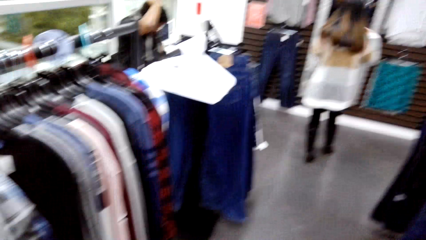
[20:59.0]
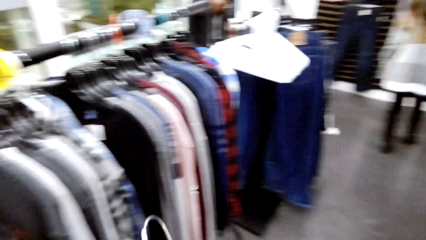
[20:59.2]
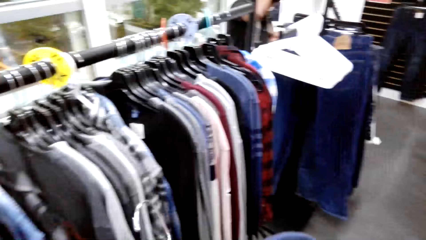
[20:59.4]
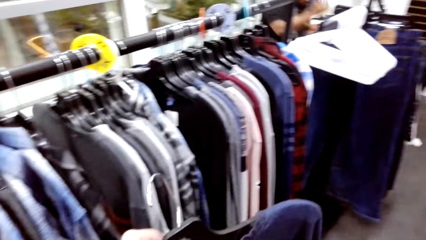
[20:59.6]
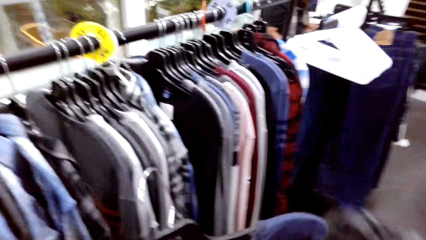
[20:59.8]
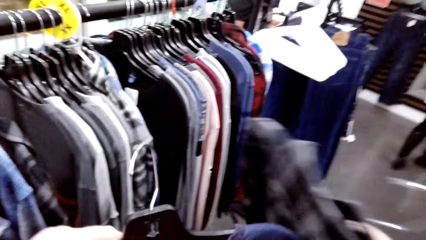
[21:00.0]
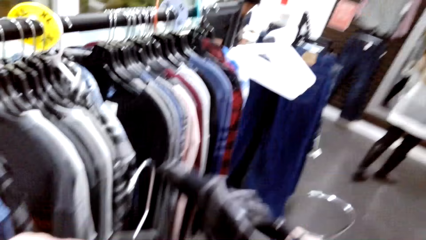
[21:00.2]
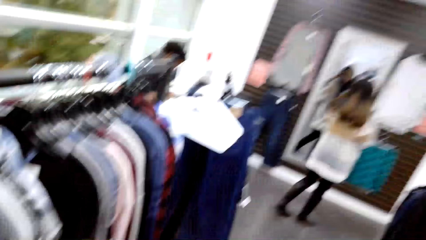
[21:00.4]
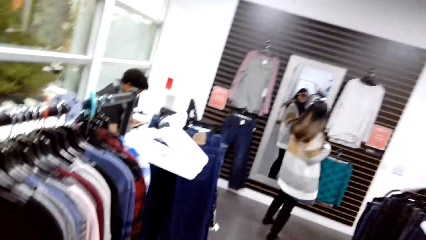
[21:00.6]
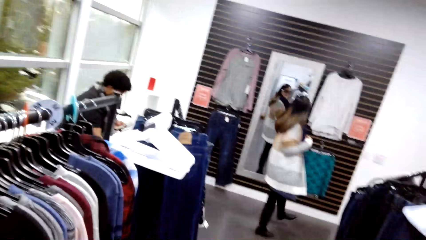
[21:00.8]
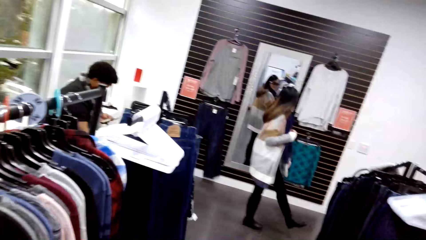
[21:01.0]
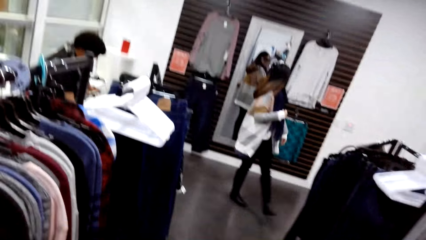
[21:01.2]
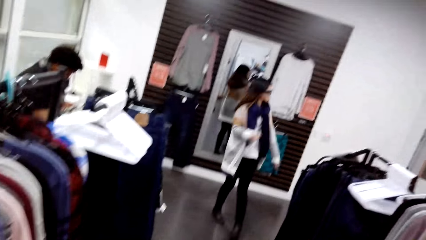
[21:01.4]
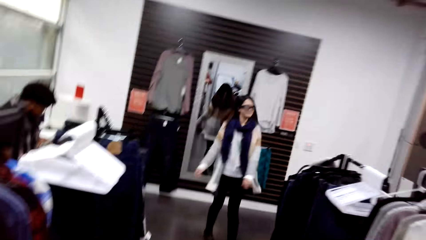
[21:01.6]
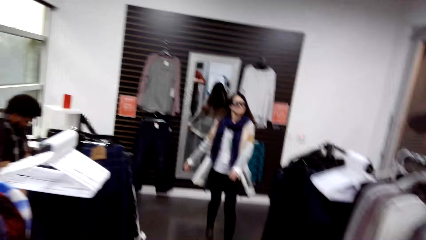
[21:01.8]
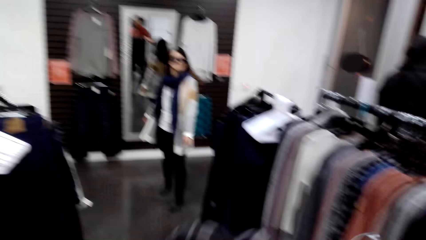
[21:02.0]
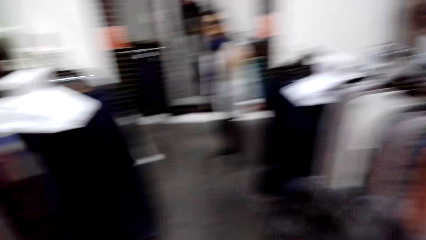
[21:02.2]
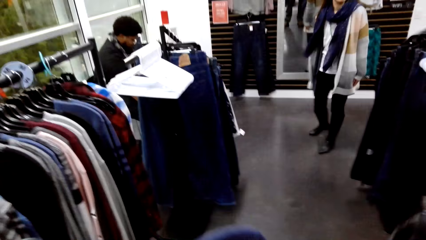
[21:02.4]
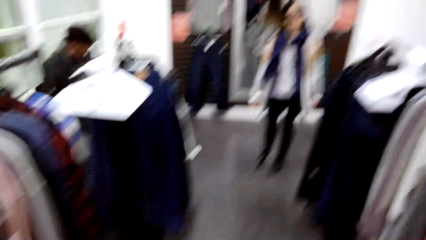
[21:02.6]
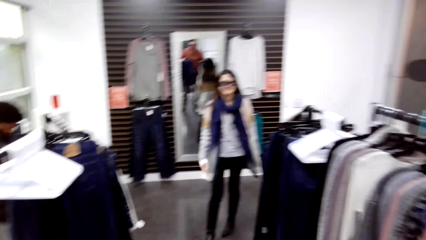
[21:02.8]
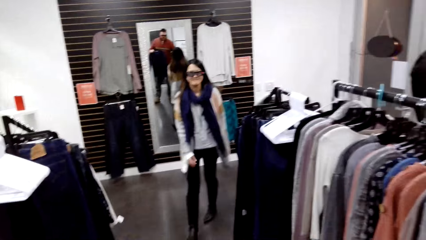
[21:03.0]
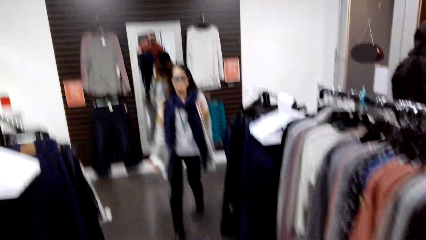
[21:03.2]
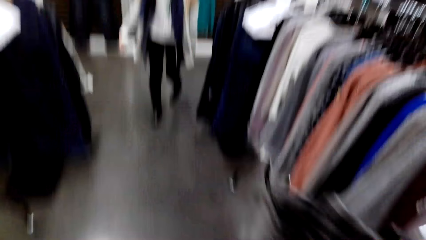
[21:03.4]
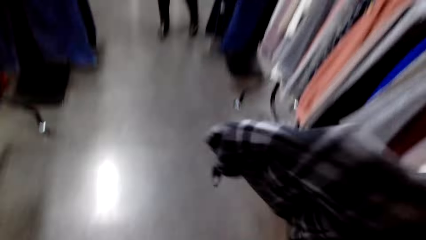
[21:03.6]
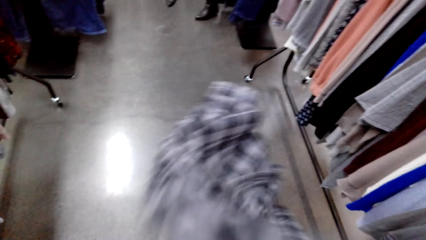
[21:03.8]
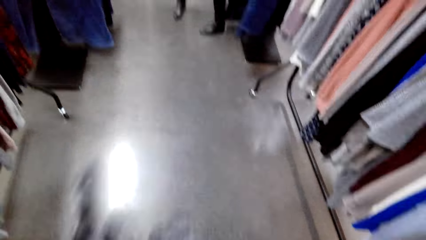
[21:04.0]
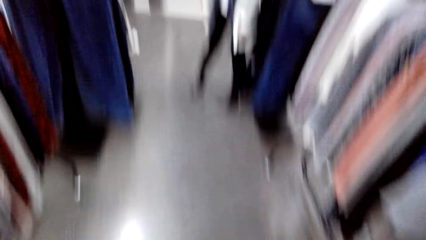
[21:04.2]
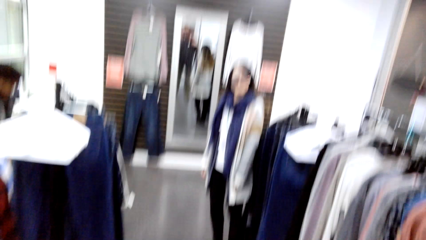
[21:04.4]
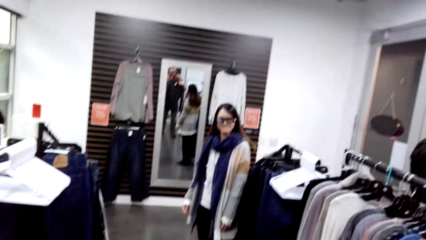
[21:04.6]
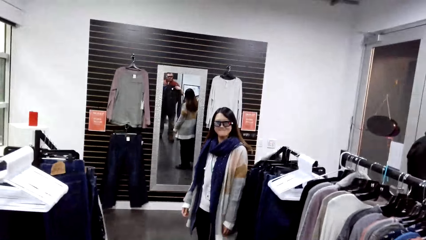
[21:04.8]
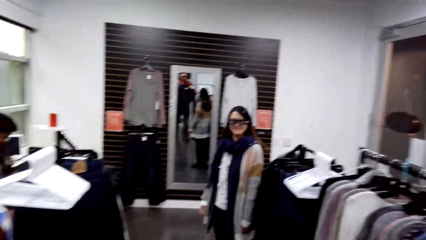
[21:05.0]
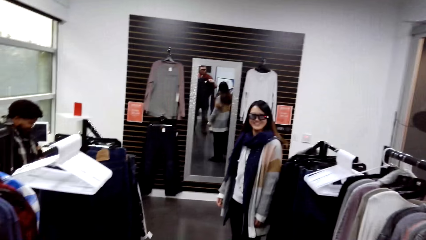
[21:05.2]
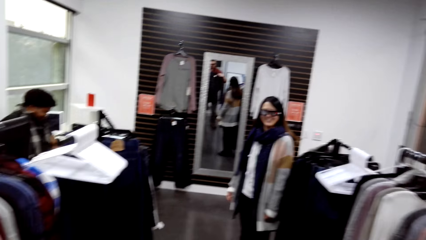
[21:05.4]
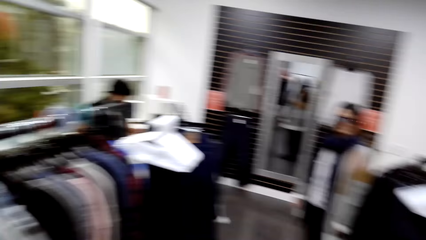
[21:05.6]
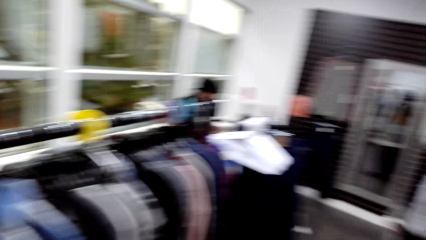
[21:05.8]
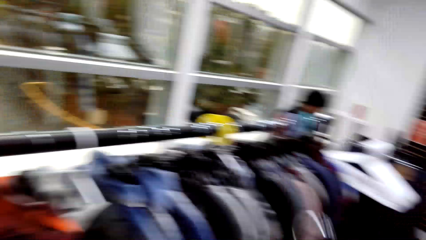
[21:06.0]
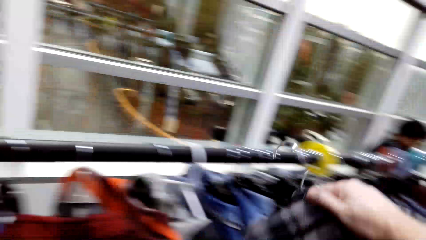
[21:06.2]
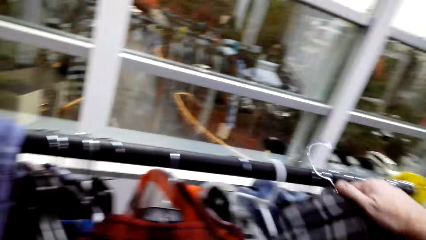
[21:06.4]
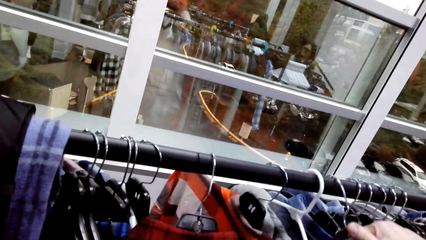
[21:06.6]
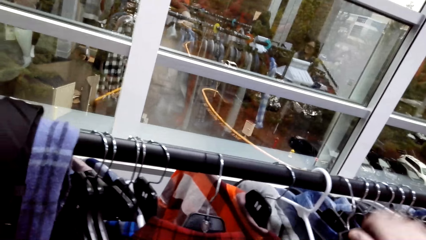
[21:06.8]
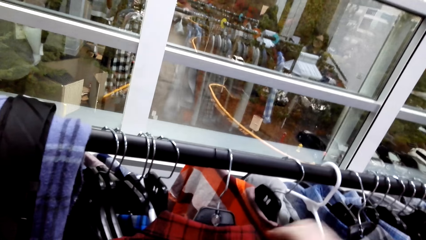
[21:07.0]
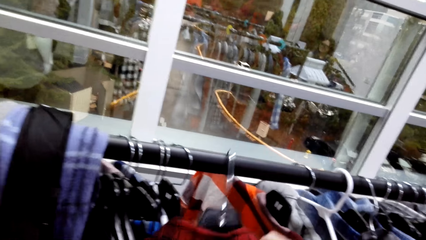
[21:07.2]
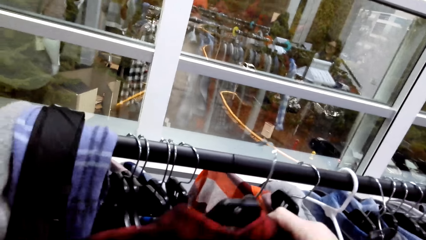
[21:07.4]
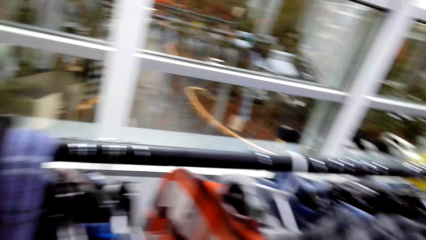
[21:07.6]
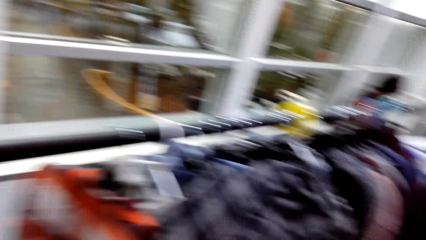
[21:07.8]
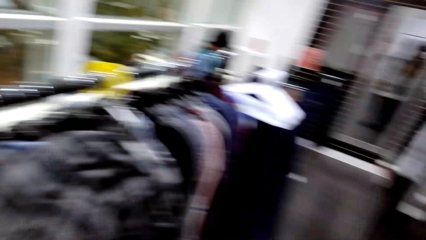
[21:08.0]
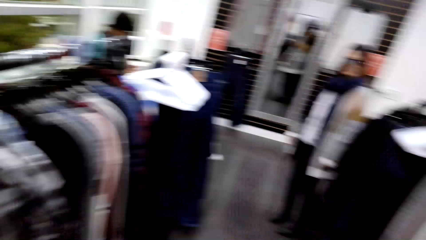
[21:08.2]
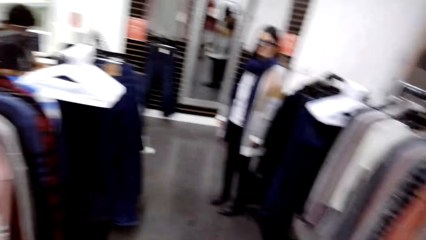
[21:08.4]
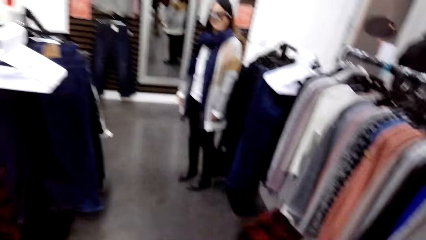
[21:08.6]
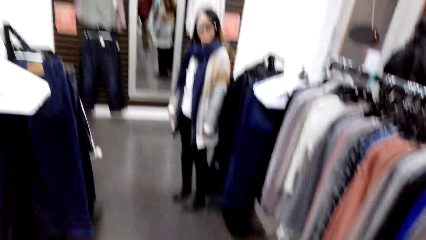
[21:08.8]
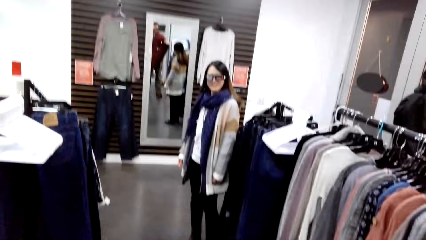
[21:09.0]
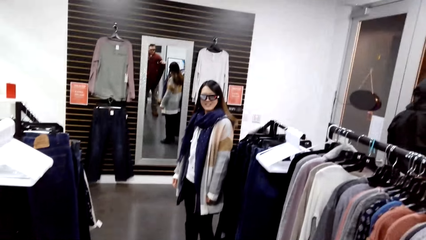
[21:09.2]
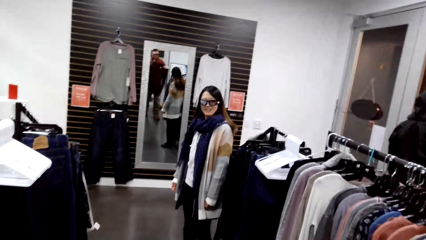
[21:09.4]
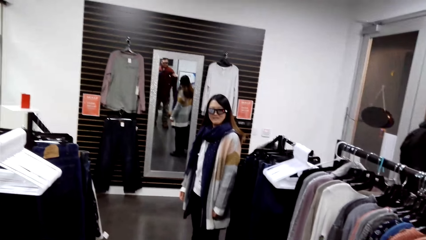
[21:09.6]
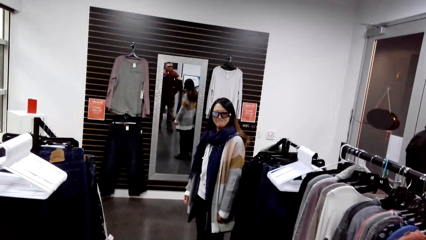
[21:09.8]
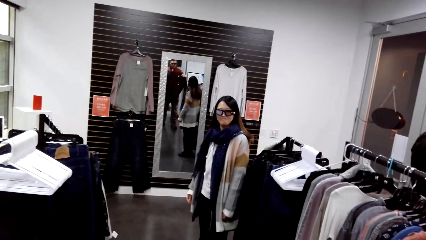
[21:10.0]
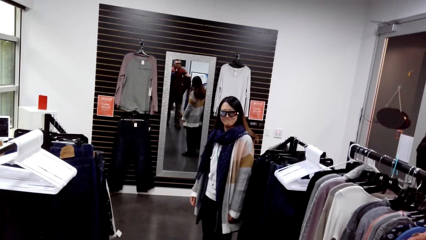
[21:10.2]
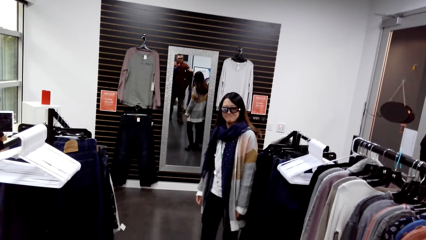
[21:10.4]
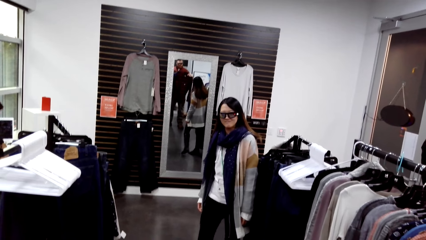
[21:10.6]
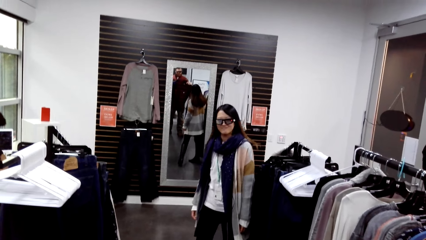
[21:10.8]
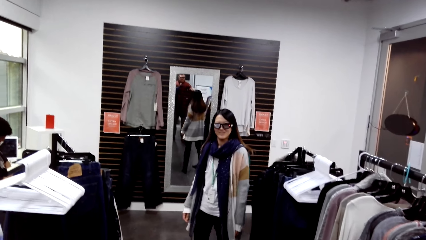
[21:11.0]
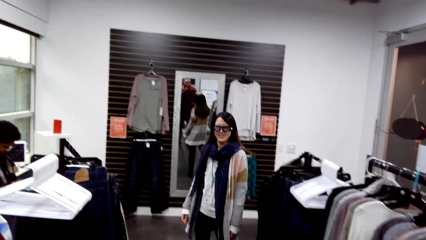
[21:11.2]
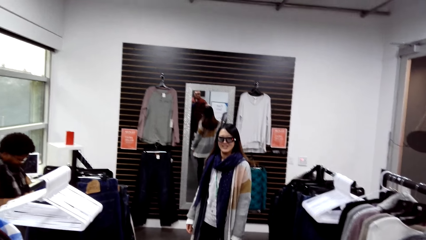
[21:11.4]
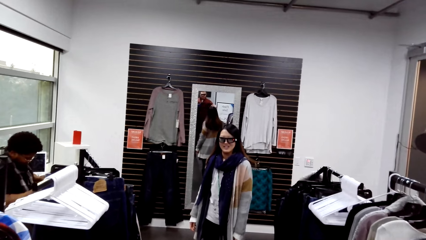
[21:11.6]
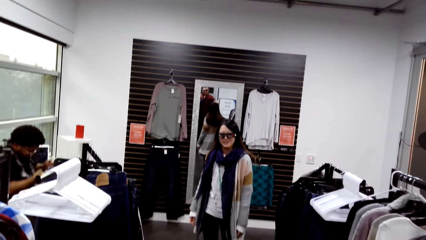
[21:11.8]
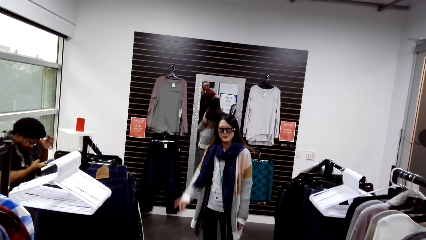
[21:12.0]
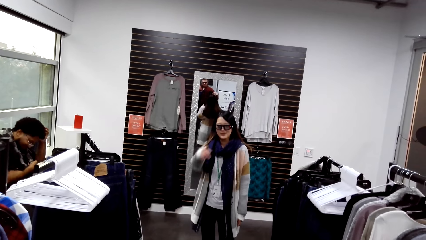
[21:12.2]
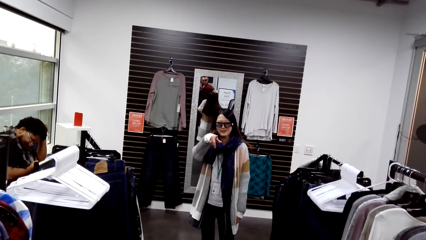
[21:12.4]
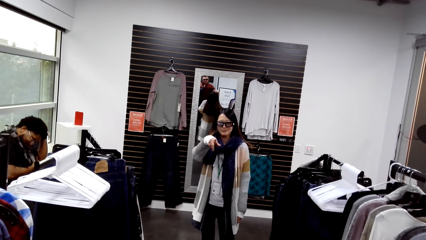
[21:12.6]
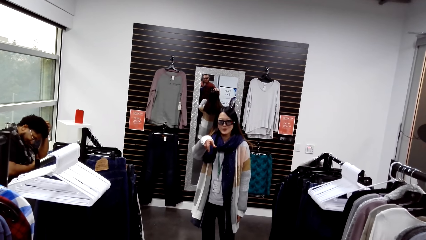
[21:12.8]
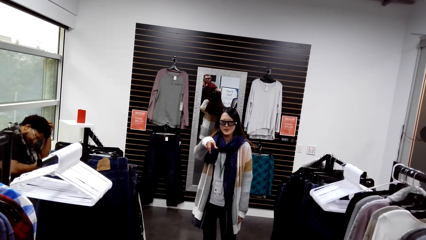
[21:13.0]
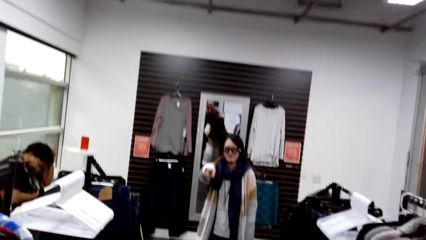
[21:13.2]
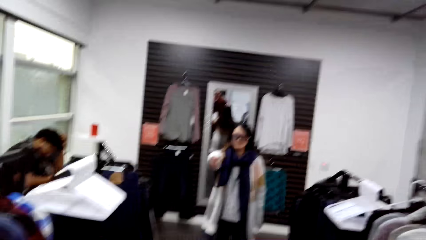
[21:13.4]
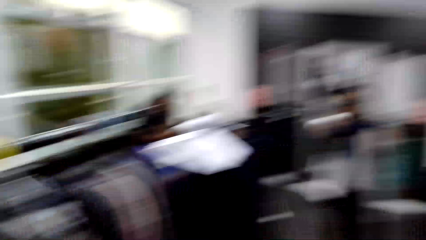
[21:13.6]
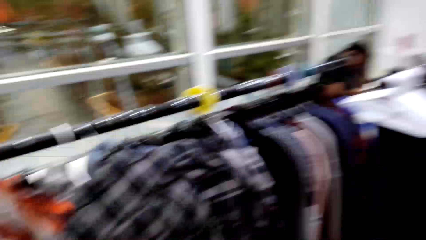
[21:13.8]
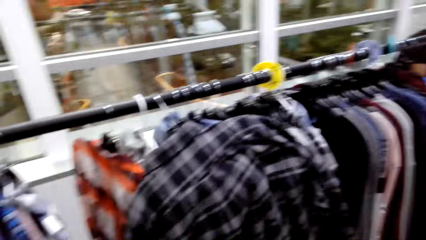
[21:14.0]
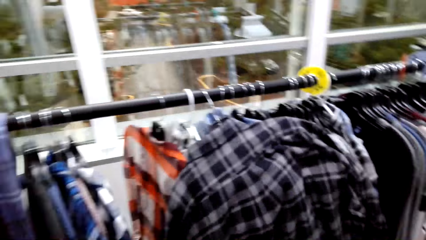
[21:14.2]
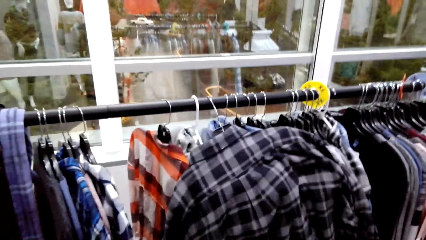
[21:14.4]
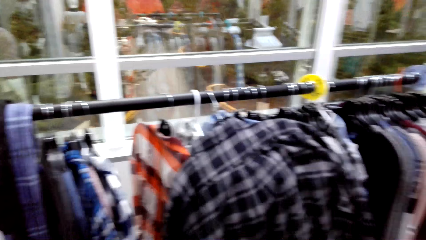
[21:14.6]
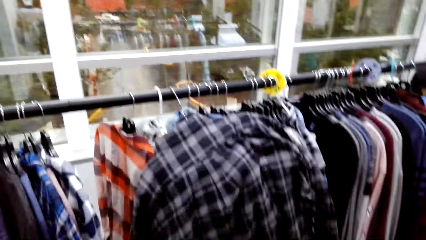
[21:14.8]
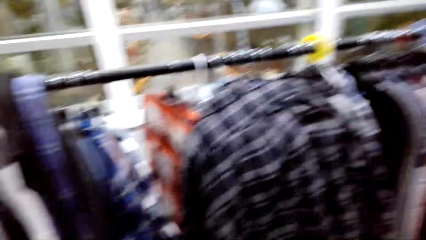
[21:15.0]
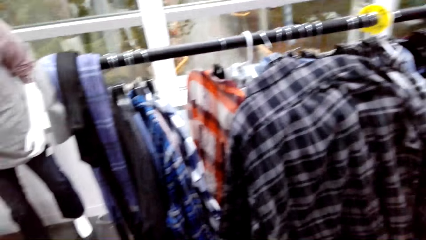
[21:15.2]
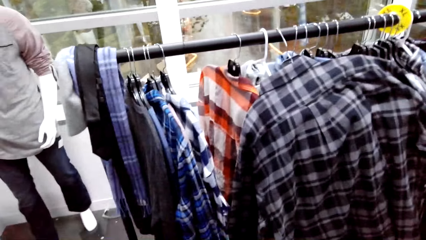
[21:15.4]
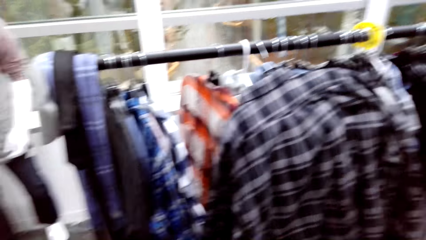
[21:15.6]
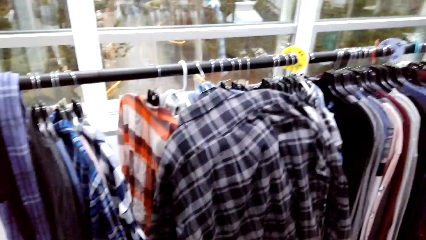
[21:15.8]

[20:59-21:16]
The camera wearer hangs the shirt and unhangs the shirt. A woman points at the shirt. The camera wearer interacts with the woman.
